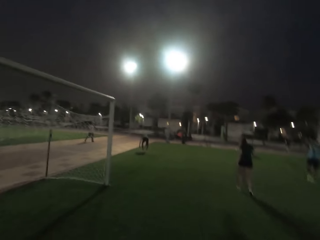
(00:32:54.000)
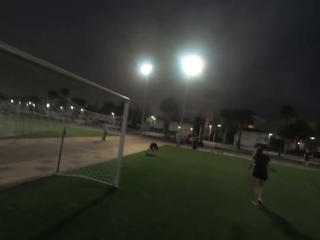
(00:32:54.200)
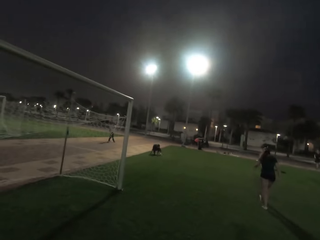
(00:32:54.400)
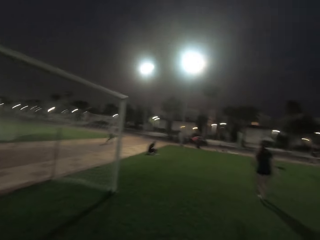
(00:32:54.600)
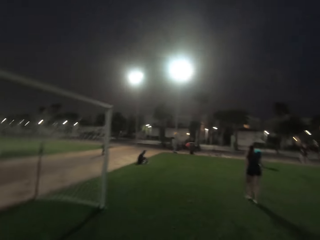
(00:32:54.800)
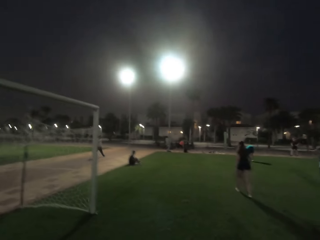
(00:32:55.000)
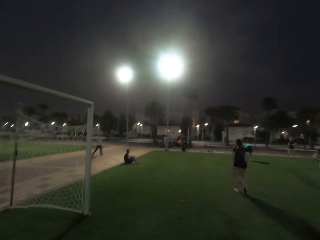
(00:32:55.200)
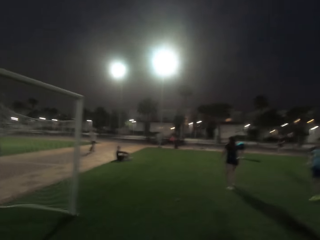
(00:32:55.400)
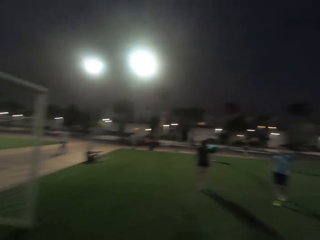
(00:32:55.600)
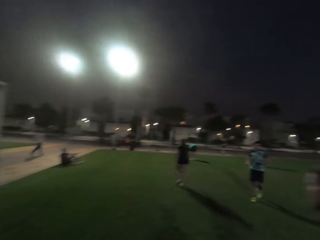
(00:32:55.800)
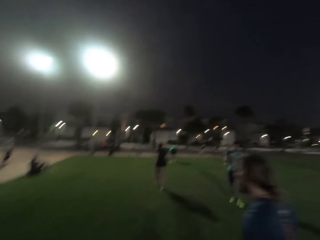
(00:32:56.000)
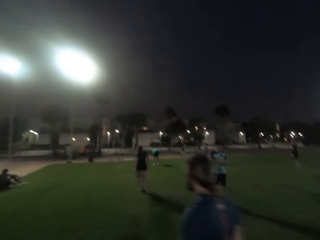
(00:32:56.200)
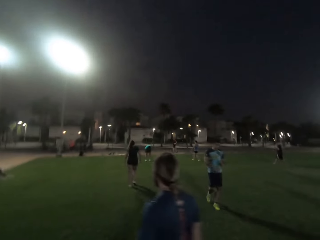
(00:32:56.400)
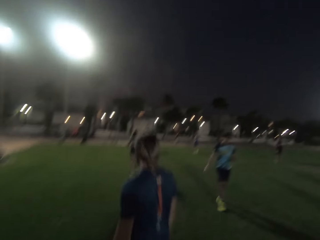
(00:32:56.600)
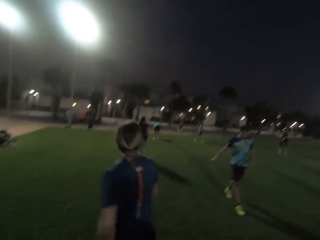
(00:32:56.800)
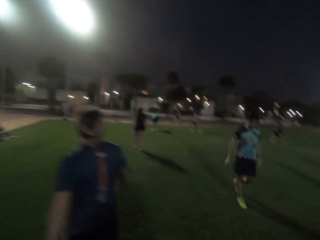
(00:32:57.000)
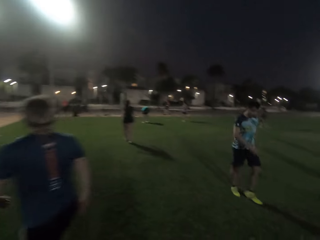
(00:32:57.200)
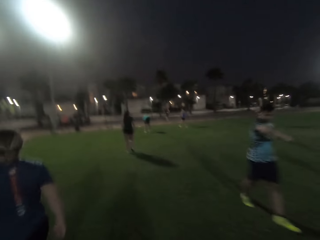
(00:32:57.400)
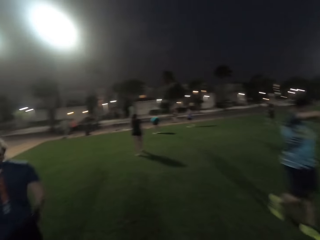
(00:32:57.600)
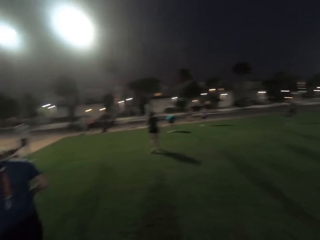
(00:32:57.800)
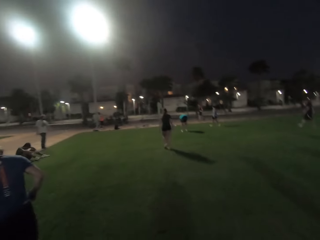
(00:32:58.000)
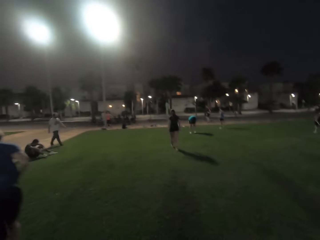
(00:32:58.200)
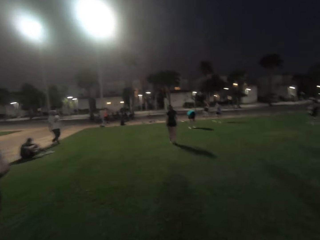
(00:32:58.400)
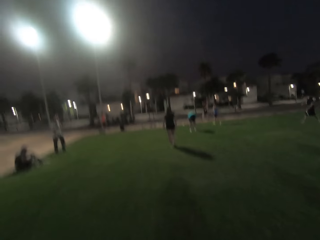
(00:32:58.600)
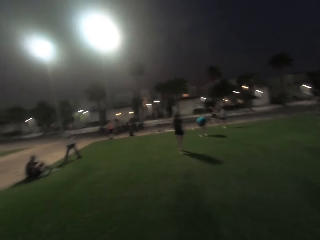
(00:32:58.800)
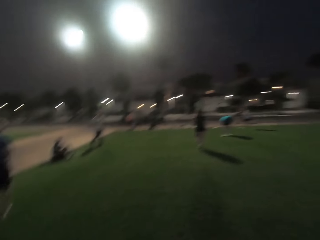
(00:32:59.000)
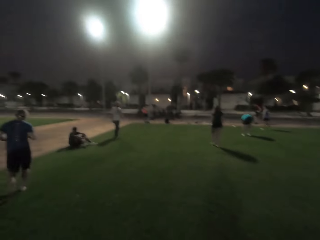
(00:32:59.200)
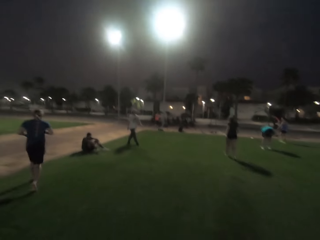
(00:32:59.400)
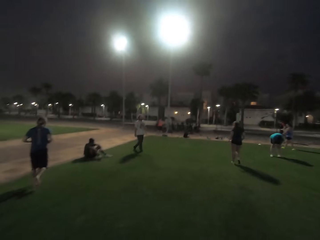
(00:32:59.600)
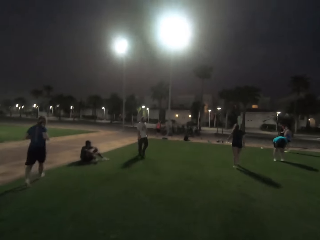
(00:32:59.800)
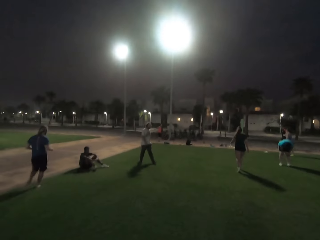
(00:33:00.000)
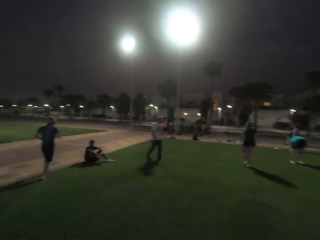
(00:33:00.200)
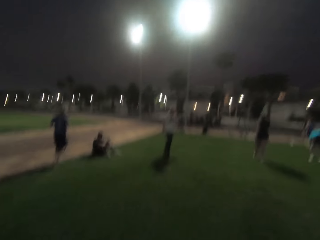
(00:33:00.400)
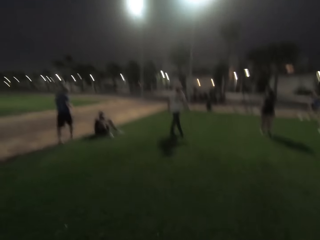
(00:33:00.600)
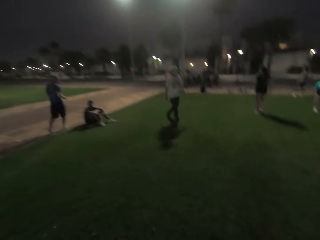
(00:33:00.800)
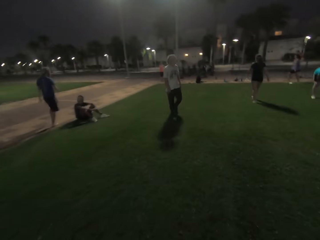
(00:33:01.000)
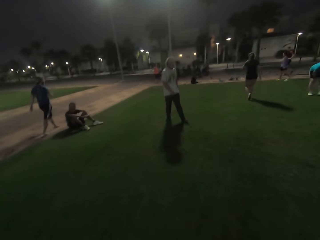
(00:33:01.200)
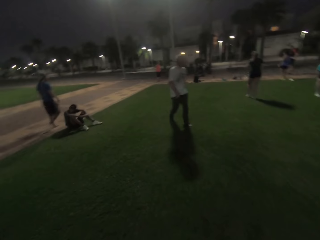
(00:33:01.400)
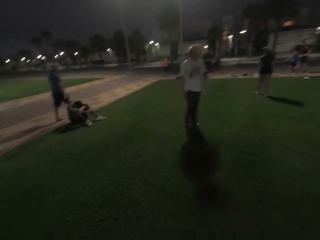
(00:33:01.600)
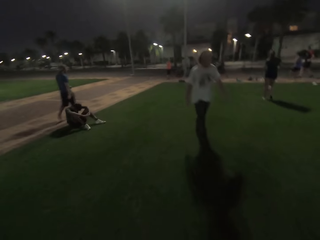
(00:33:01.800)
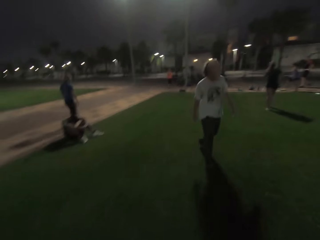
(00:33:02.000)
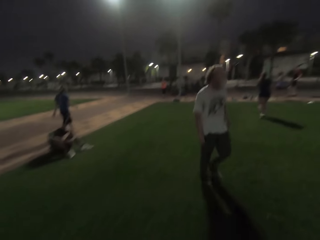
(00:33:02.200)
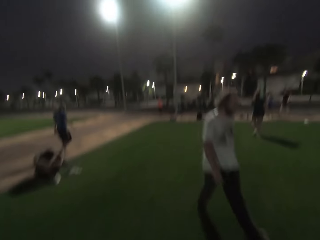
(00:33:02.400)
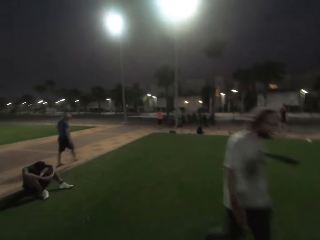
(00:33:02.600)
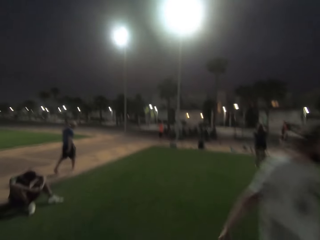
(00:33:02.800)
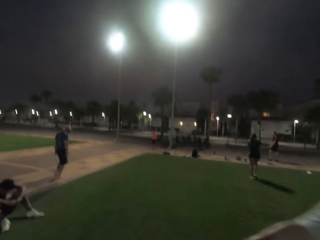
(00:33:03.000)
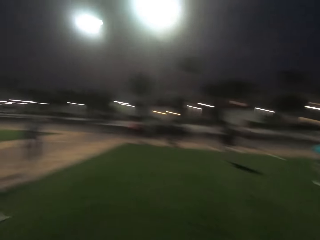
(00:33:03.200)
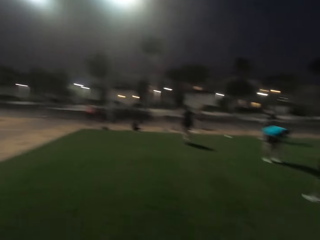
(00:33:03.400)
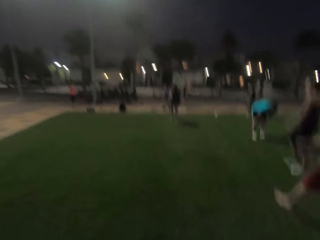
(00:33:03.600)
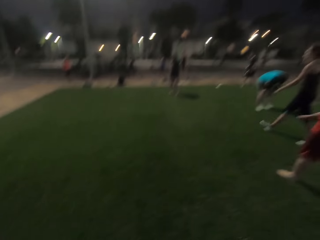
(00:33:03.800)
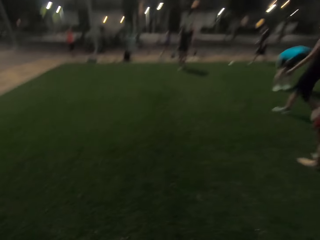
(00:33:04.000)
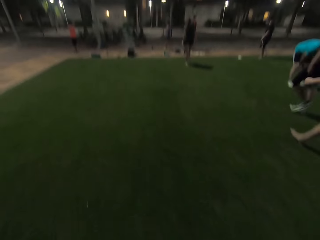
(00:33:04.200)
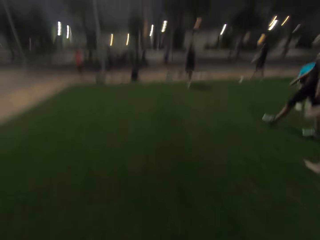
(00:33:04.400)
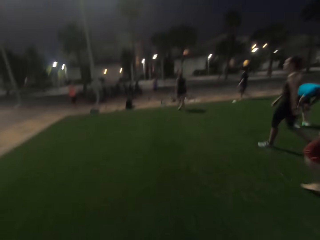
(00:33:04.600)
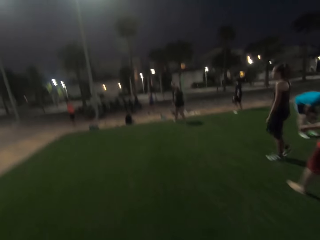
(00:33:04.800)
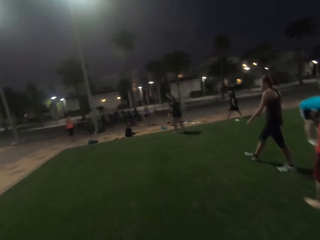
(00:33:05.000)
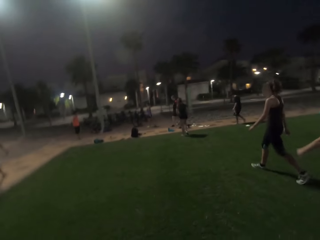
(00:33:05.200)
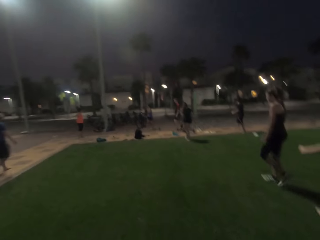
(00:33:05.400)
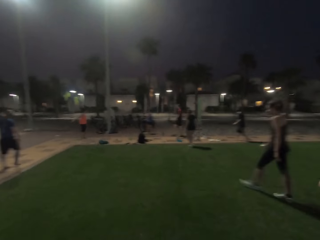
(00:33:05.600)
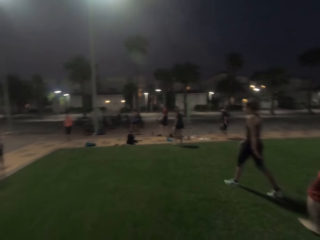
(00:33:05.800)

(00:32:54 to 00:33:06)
A man sits. Another man walks. Another man walks. A woman walks. Another man walks. Another woman swings hands. Another woman walks. Another man walks.

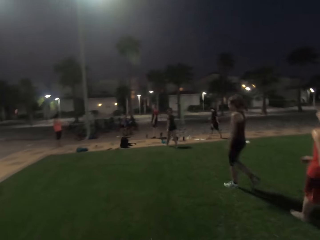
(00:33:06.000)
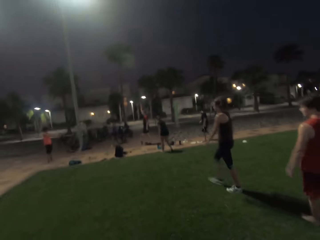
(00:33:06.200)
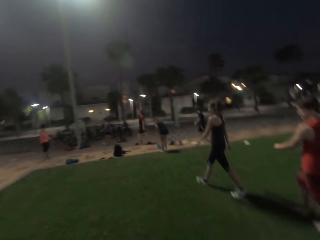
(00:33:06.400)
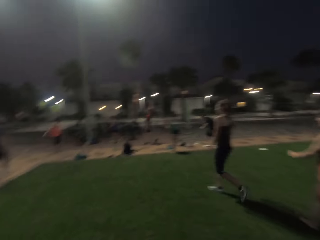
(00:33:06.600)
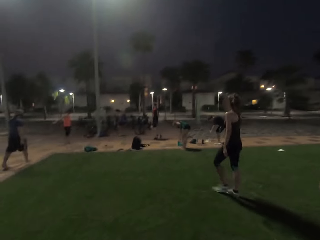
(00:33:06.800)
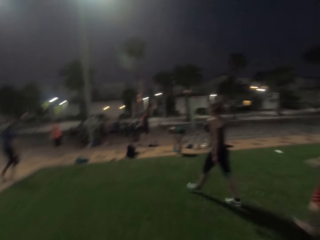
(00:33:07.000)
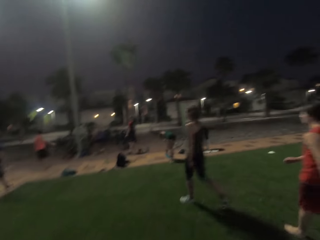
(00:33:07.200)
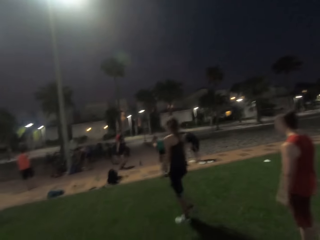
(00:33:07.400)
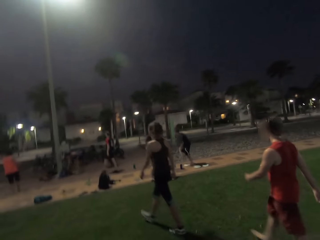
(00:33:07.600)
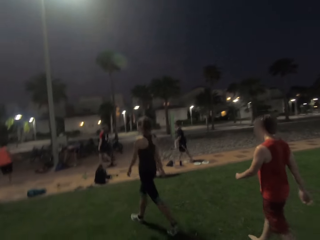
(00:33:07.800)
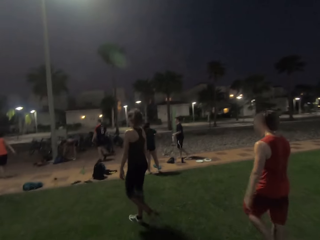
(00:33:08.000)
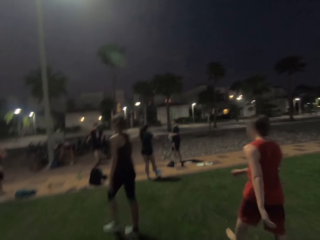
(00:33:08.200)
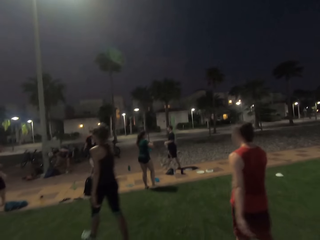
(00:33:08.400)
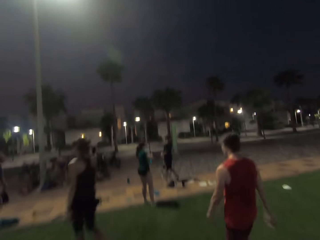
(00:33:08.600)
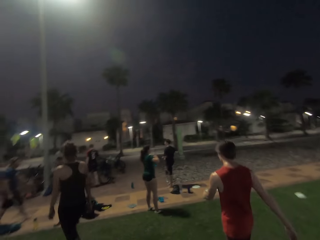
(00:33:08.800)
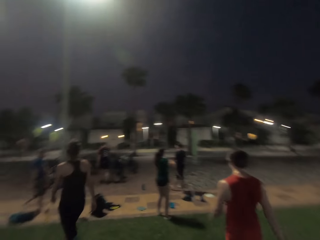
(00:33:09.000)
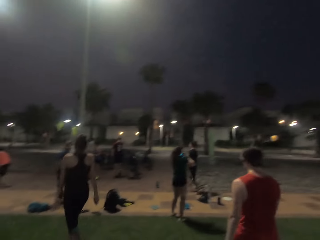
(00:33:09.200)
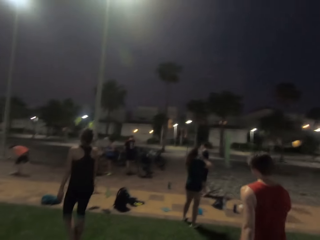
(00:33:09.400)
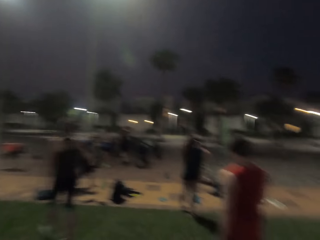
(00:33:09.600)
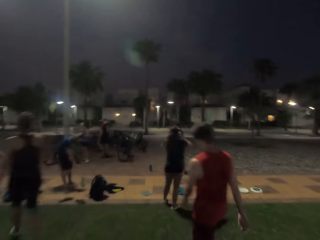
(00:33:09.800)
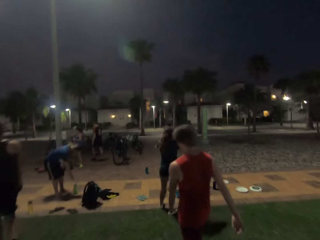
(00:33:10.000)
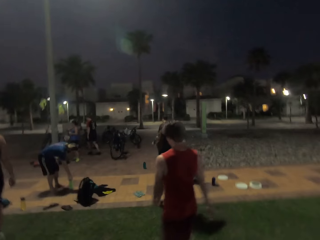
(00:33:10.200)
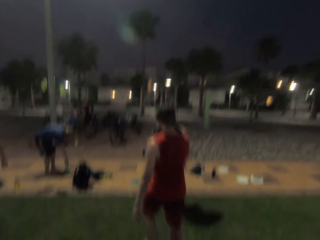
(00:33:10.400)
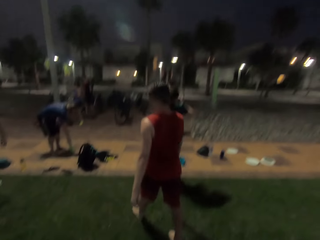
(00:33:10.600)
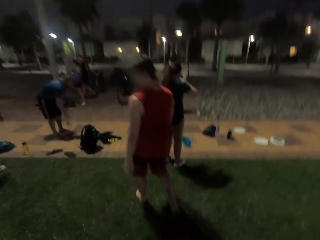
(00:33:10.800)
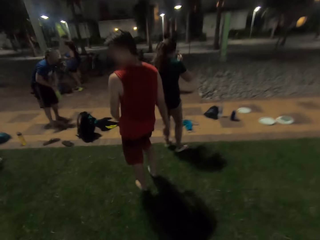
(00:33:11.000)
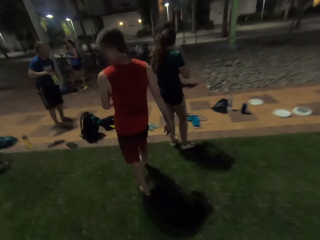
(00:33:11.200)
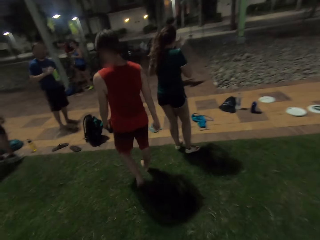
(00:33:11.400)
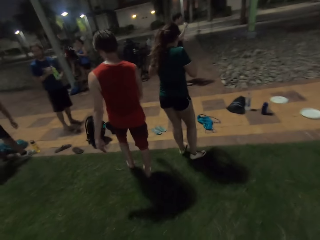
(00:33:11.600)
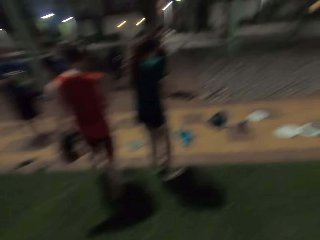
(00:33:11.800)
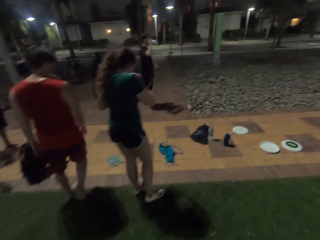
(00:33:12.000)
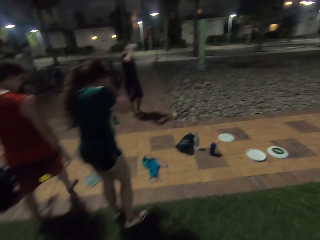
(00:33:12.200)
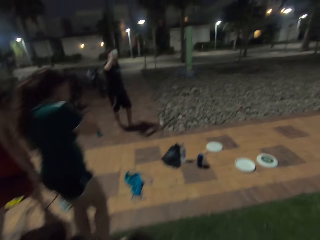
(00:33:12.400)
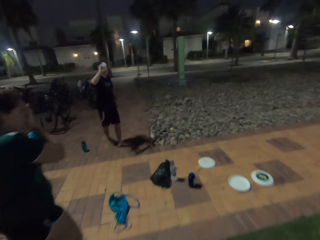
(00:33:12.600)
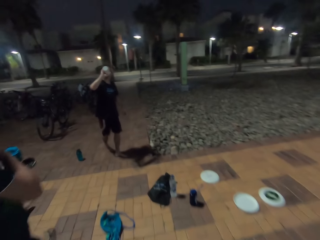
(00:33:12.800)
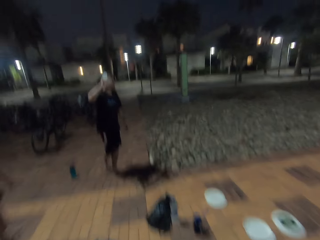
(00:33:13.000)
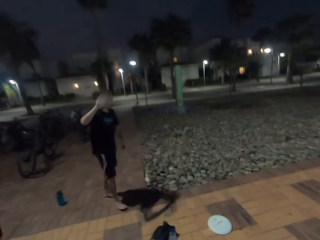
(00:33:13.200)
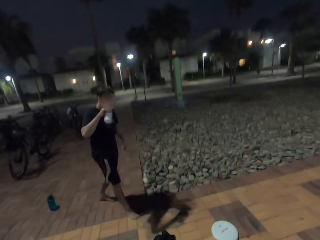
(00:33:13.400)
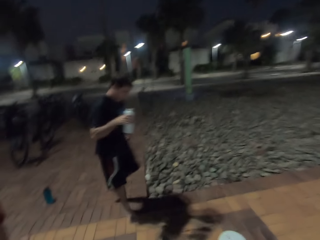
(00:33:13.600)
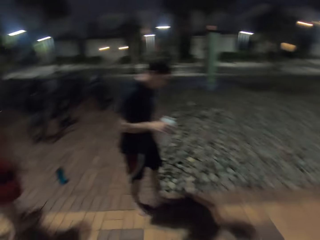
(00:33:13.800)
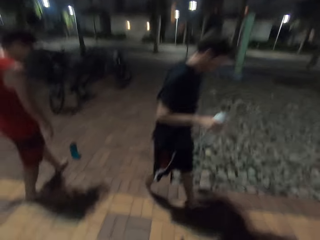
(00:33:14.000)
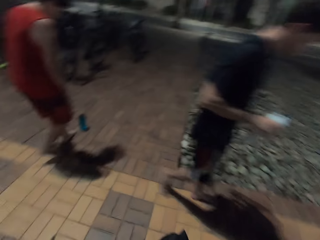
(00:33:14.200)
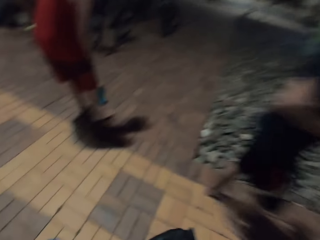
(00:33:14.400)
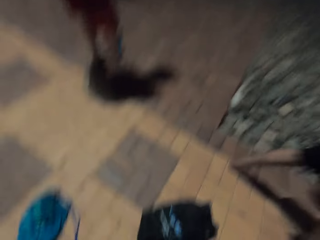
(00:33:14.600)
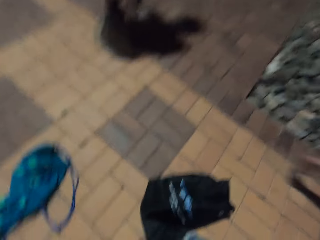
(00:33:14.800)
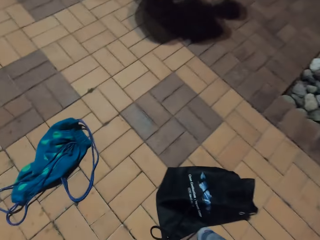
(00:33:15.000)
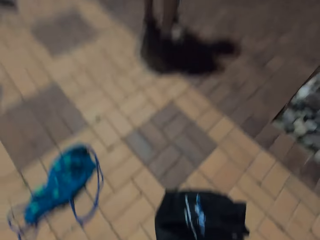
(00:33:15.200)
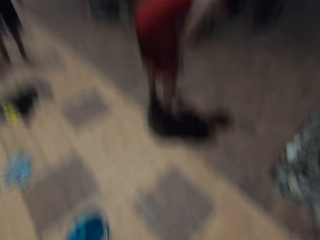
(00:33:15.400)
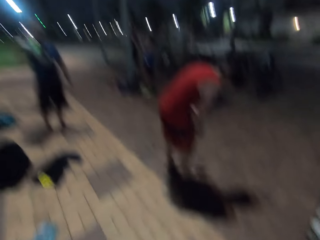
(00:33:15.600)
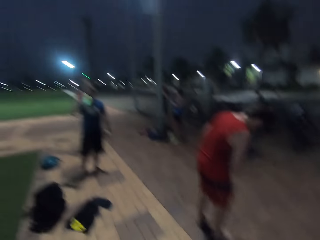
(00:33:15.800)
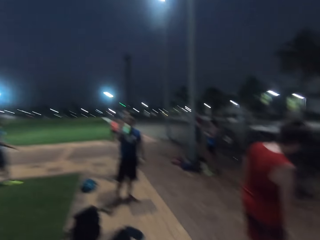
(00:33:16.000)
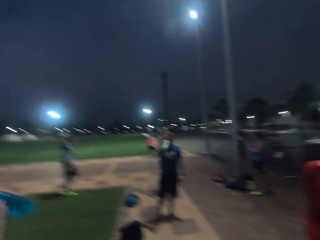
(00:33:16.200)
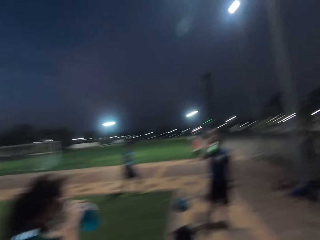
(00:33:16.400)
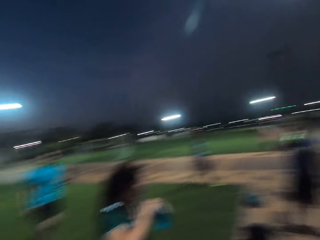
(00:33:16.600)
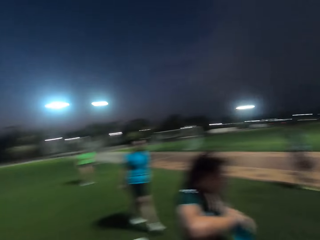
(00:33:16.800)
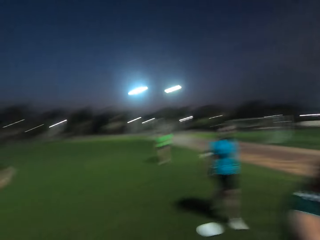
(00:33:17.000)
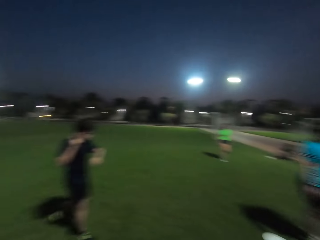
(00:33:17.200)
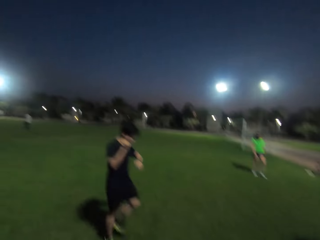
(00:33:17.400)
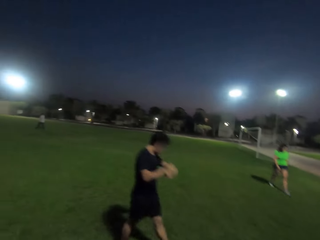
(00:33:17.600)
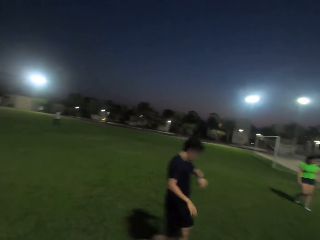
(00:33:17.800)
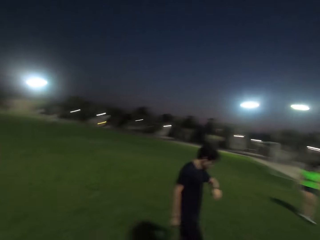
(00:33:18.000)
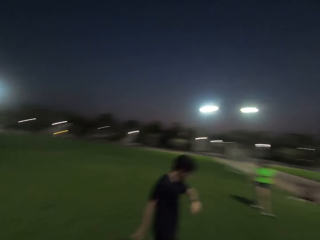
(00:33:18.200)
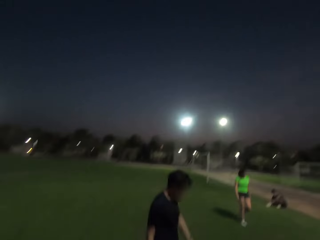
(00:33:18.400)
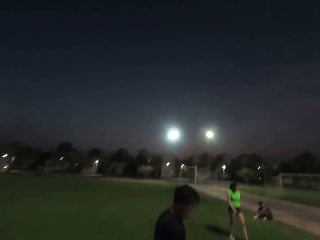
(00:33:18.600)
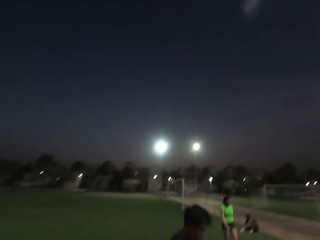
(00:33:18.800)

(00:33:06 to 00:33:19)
A woman picks up a water bottle. A man picks up the water bottle. Another woman bows. Another man picks up the water bottle. The first man drinks water. The camera wearer walks out of the field. A third man picks up the water bottle. The camera wearer picks up the water bottle. The second man drinks water. The camera wearer turns back and looks forward.
